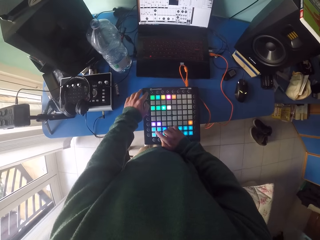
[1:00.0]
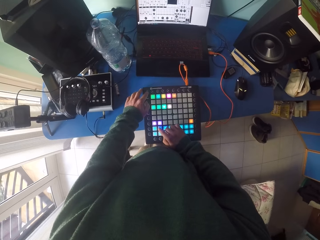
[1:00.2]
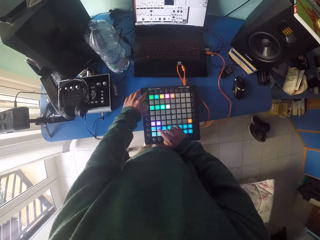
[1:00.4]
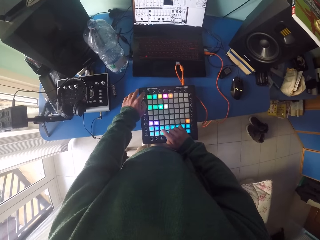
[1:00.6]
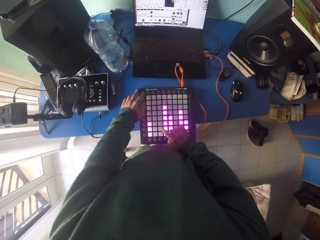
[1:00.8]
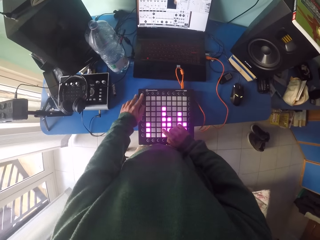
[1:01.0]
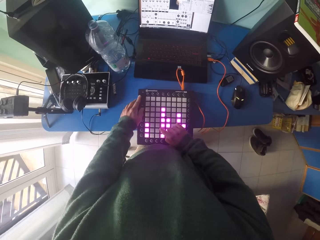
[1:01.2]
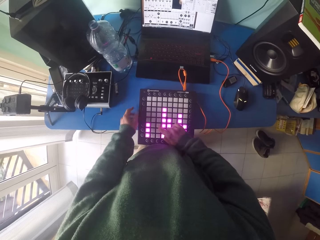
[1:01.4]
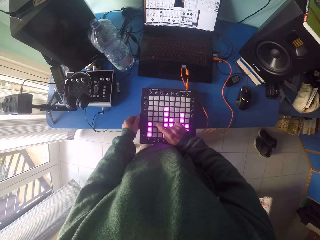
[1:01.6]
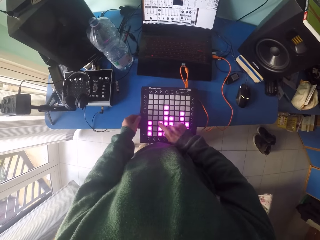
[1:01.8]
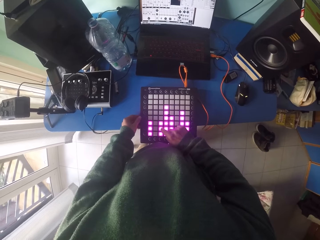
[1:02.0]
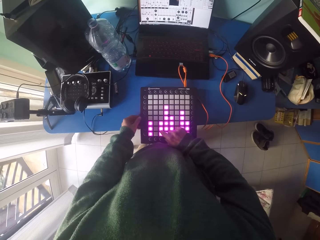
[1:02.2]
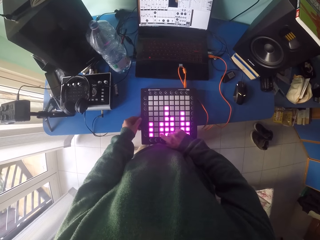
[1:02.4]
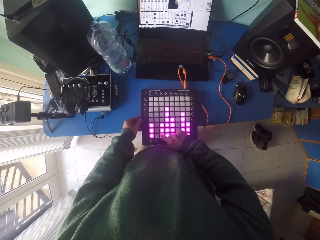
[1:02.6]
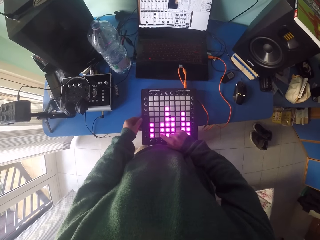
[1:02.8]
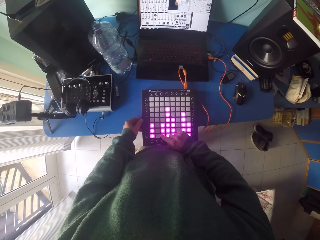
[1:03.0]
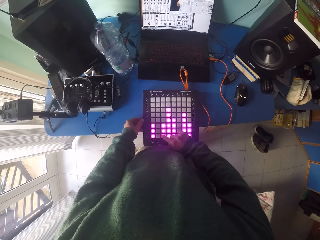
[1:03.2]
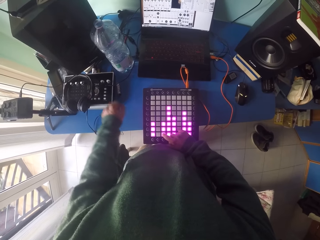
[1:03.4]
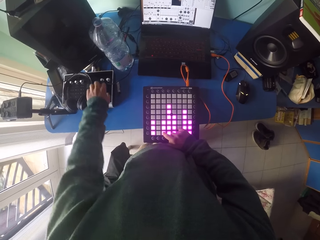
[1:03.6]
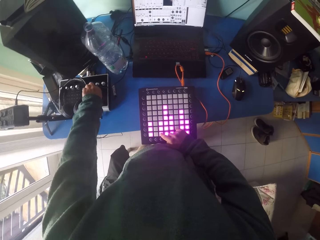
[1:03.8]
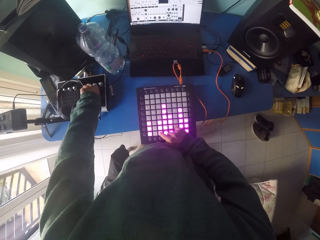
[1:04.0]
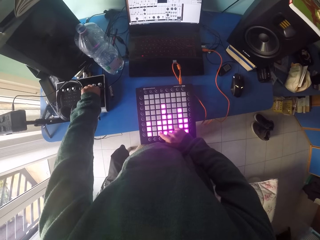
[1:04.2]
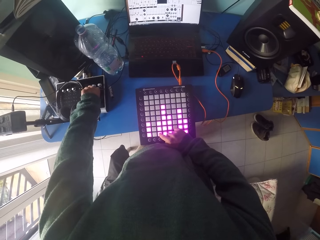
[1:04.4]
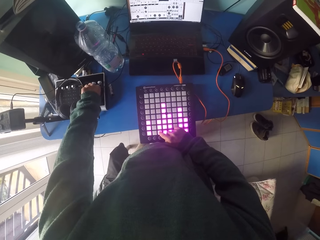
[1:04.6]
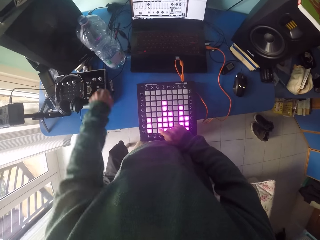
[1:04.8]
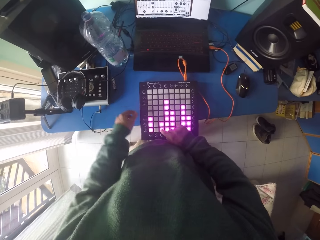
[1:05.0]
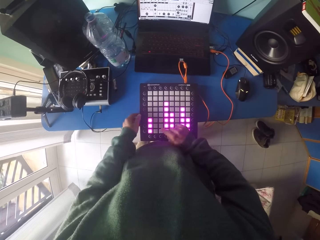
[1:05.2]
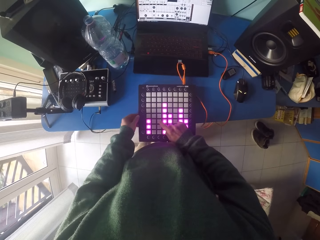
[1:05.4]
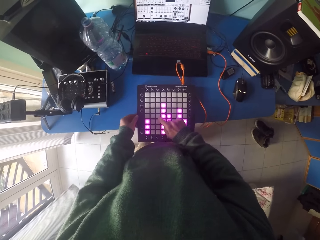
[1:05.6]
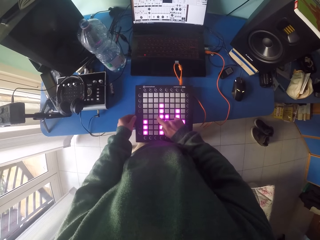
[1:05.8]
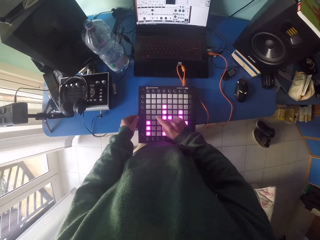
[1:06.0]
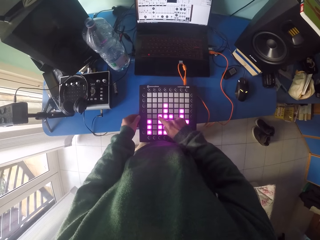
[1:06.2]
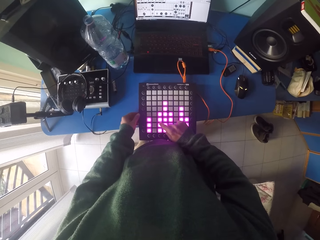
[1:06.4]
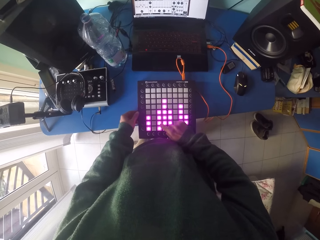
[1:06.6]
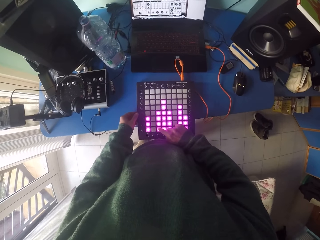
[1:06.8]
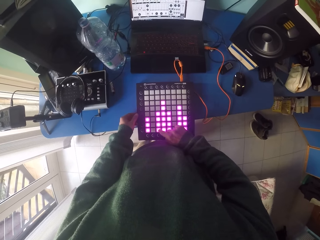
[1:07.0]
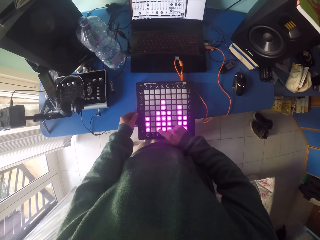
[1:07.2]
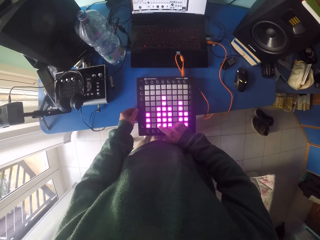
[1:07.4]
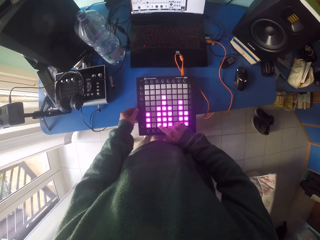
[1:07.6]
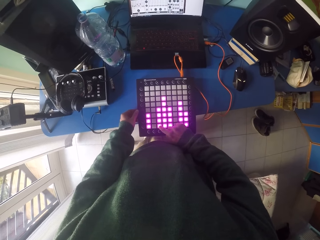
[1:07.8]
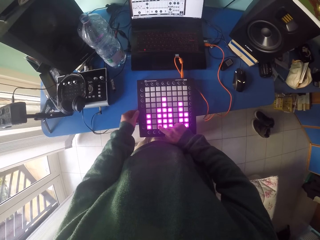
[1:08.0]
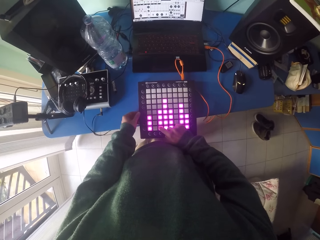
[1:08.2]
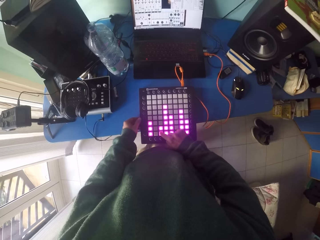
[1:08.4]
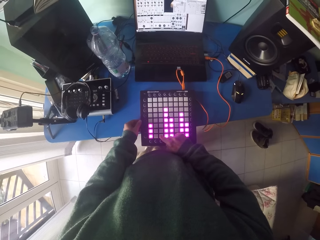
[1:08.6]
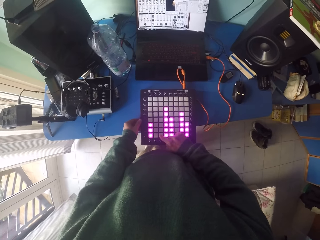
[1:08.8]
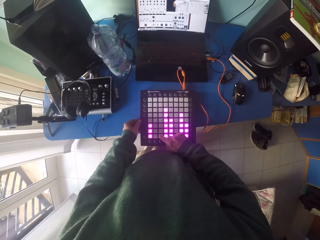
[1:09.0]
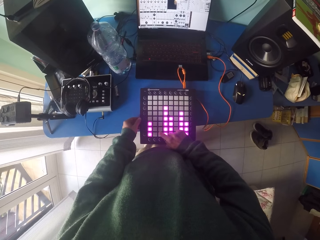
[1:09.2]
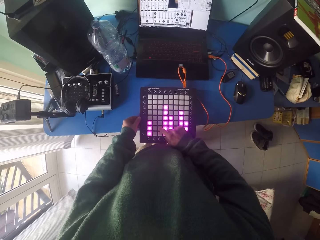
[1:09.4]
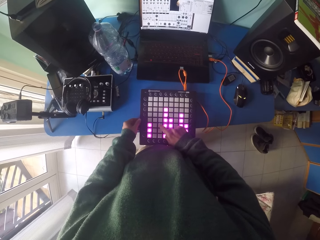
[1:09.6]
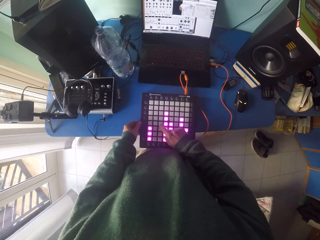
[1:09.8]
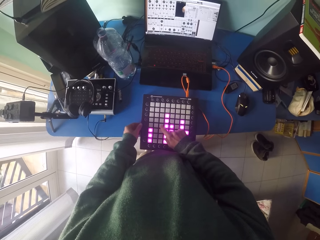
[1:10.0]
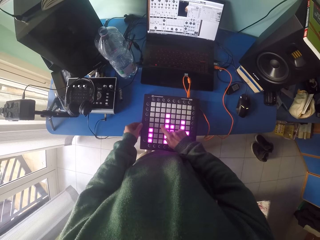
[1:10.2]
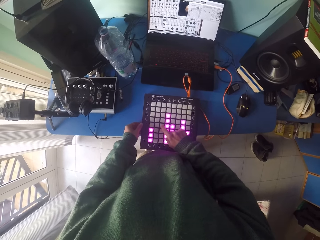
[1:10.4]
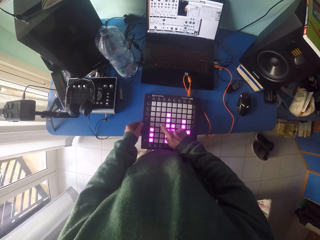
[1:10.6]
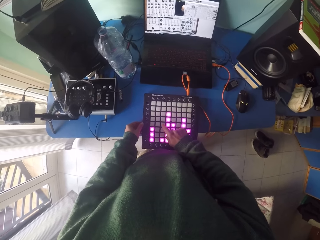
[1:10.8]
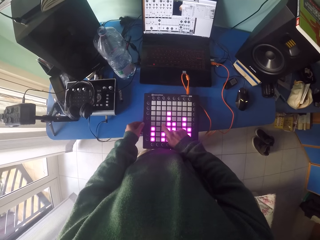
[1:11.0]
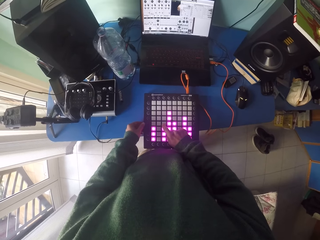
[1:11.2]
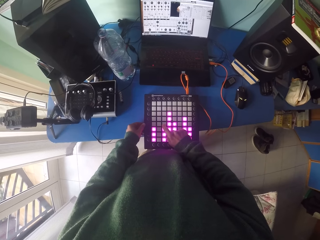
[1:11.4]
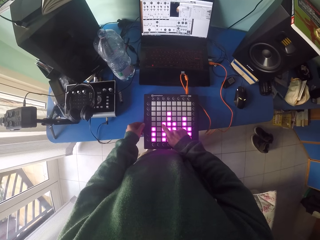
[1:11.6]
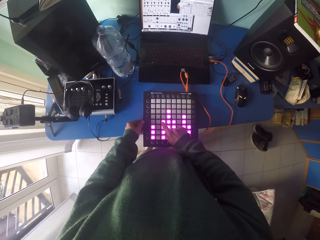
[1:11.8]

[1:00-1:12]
The camera wearer adjusts the amplifier. They turn a knob on the sound mixer. They press buttons on the drum pad machine.

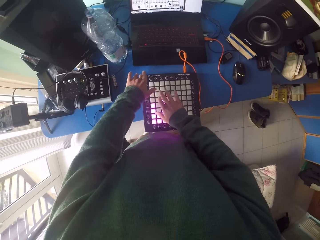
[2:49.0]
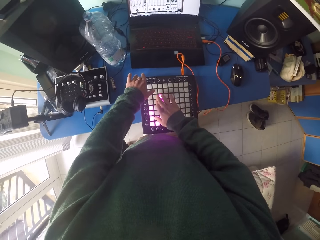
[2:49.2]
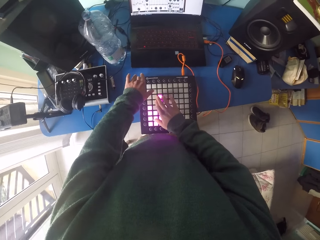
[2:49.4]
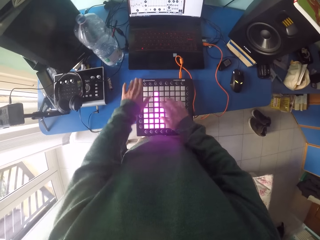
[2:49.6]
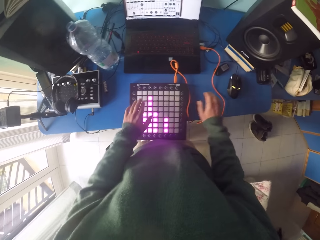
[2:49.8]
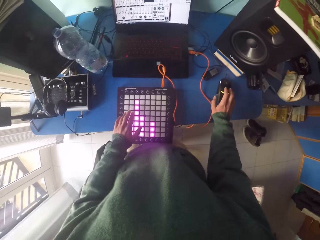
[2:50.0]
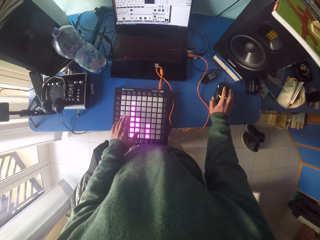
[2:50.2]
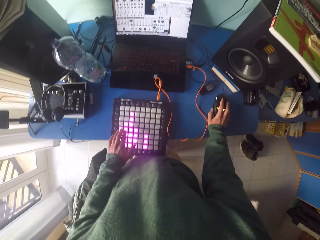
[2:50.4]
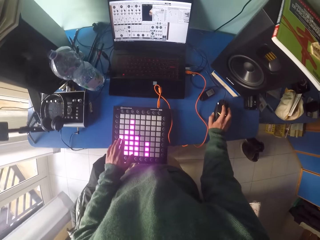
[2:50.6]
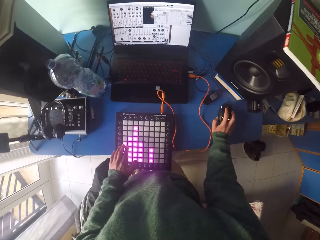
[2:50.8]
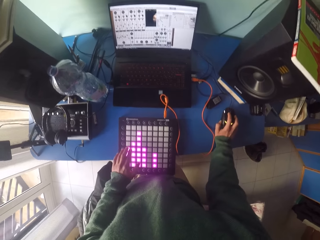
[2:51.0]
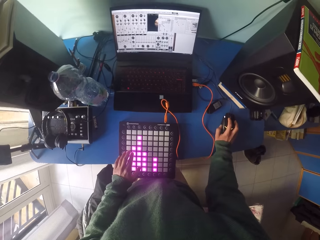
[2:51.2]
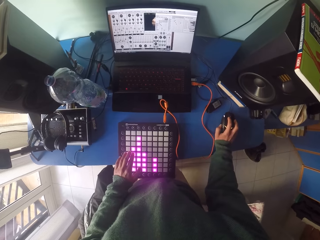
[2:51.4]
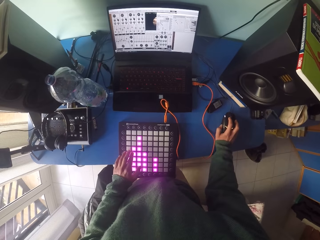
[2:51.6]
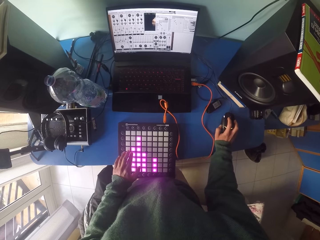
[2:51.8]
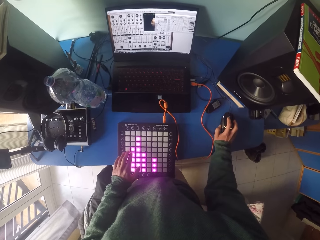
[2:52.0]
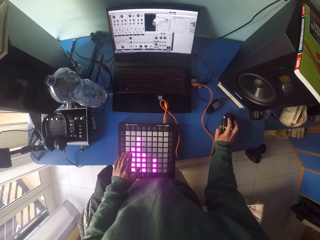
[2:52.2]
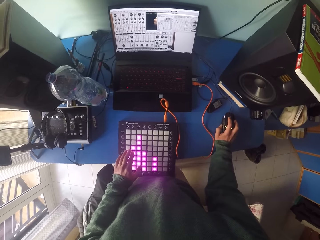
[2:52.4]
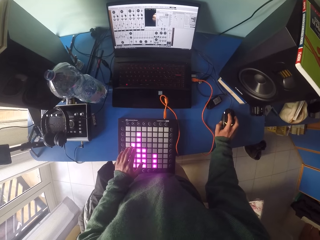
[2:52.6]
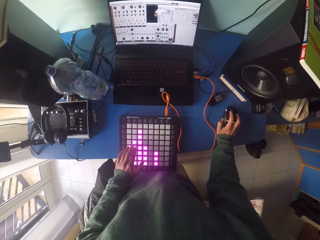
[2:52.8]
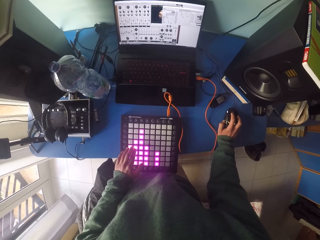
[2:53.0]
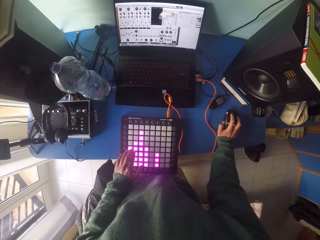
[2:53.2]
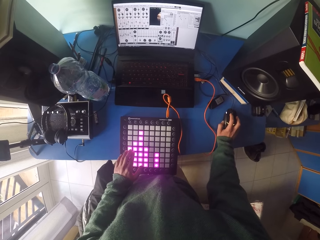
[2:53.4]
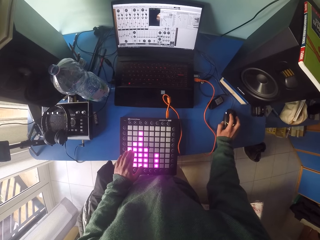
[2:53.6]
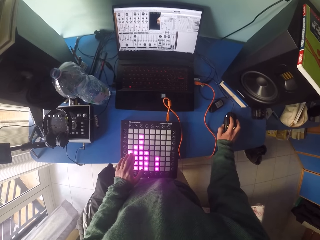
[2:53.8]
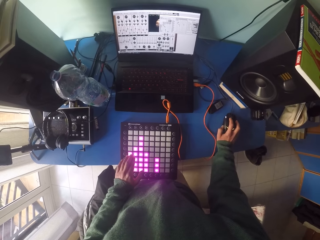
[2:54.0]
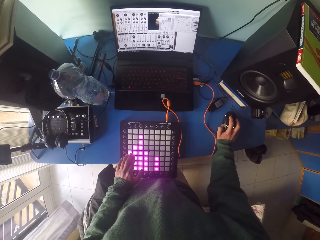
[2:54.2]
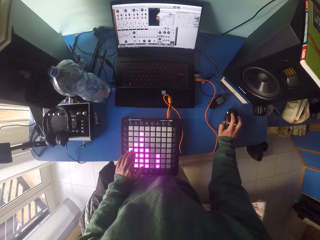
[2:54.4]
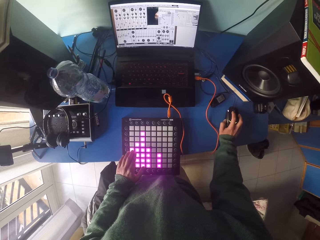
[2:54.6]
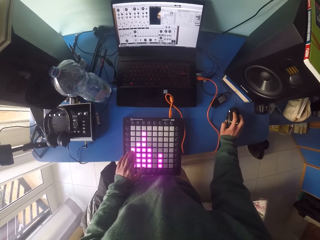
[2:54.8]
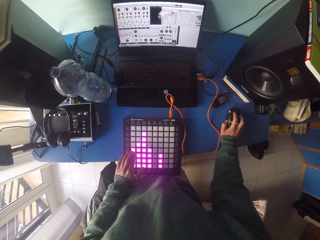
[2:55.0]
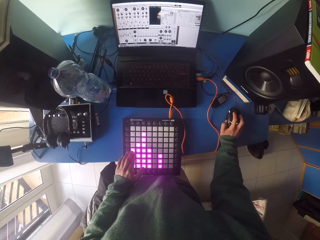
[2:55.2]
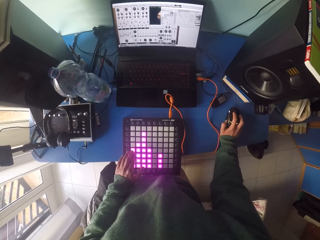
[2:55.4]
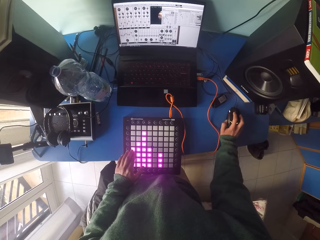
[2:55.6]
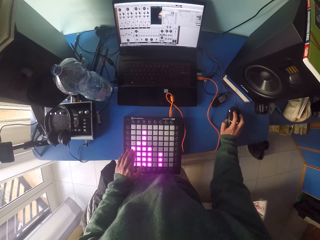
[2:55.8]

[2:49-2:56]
The camera wearer operates the laptop.

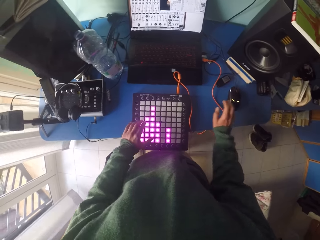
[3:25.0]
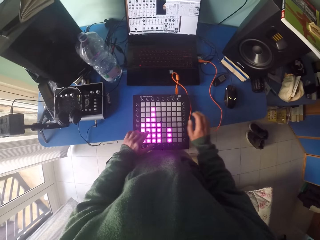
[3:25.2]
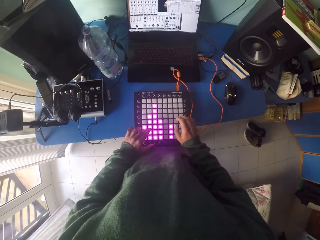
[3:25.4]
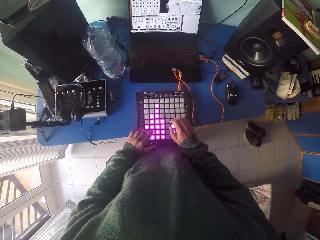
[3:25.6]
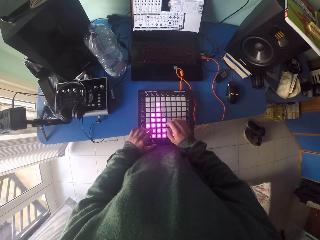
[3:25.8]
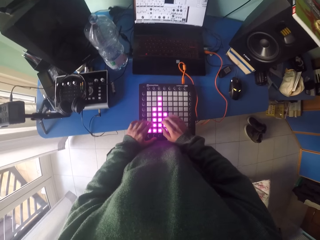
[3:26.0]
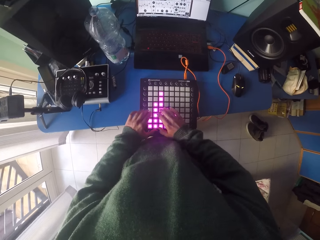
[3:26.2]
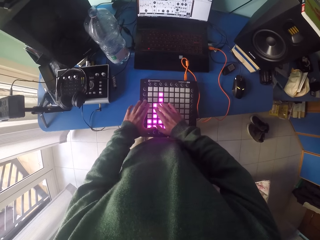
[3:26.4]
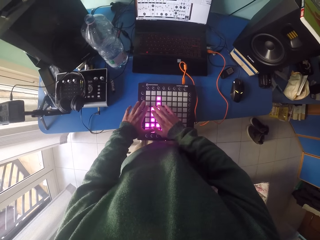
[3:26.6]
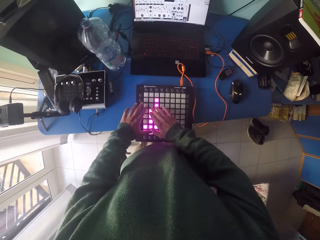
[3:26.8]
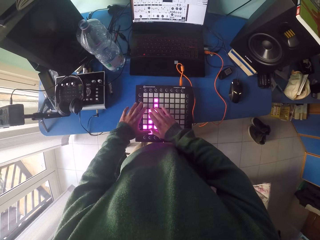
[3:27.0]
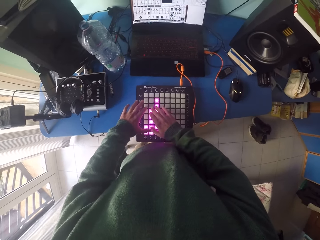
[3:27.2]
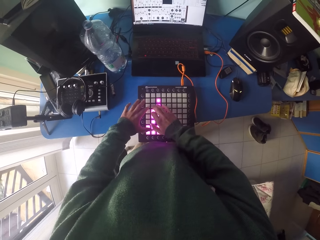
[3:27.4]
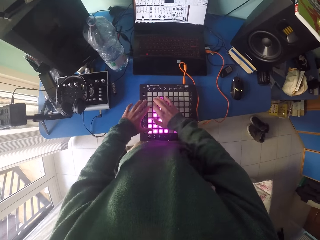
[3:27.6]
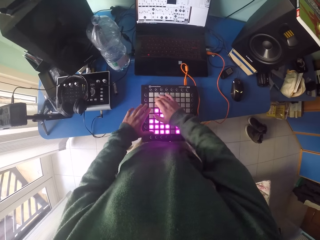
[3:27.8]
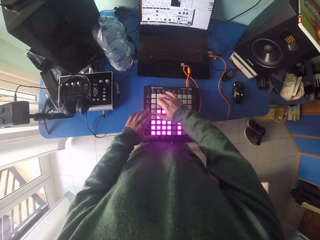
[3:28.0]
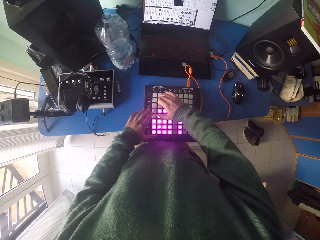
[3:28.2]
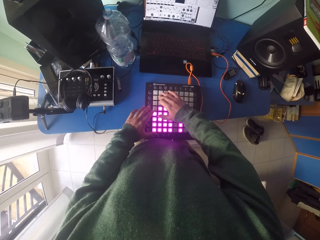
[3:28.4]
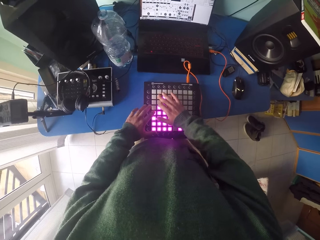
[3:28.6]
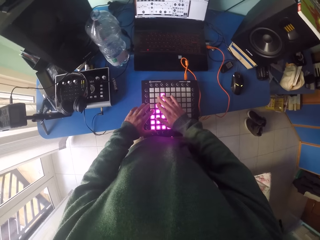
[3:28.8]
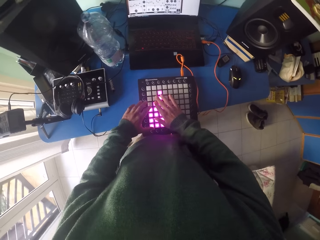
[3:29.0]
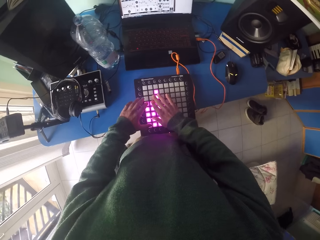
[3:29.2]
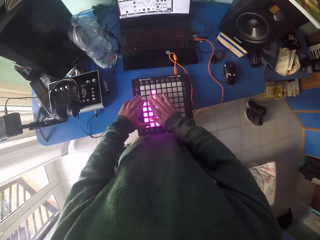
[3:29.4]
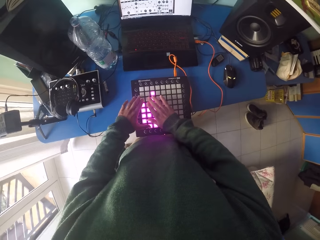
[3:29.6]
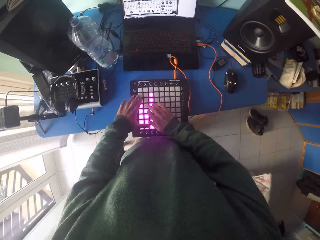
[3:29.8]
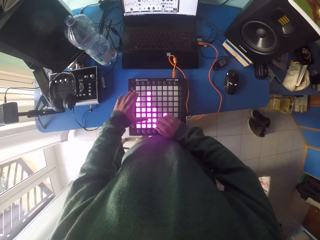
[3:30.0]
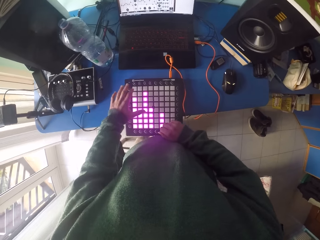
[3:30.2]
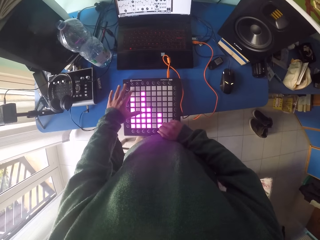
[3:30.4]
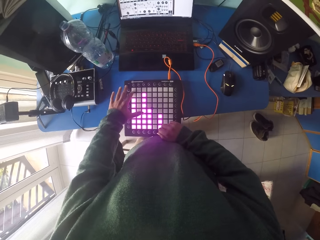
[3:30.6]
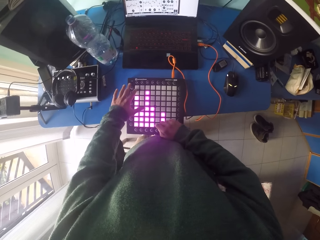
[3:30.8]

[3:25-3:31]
The camera wearer presses buttons on the drum pad machine.
